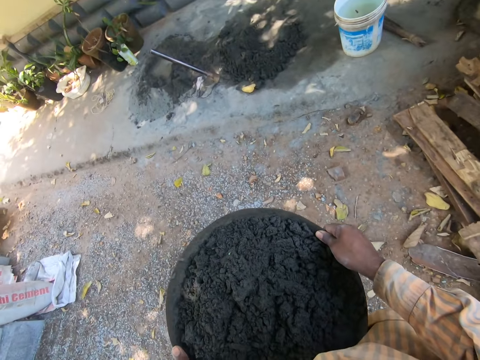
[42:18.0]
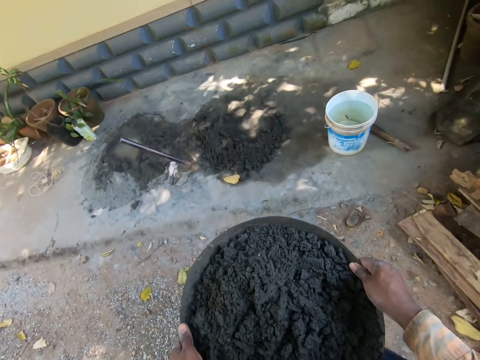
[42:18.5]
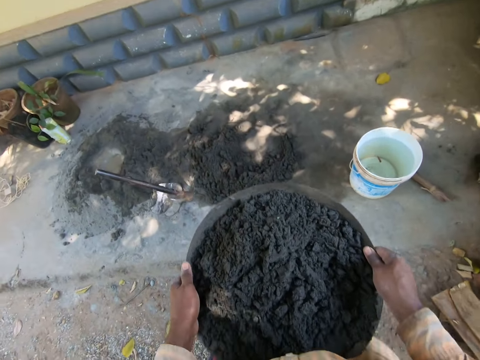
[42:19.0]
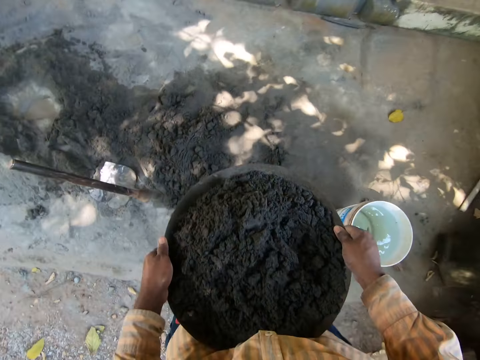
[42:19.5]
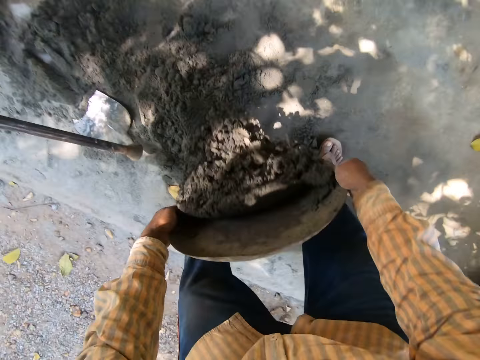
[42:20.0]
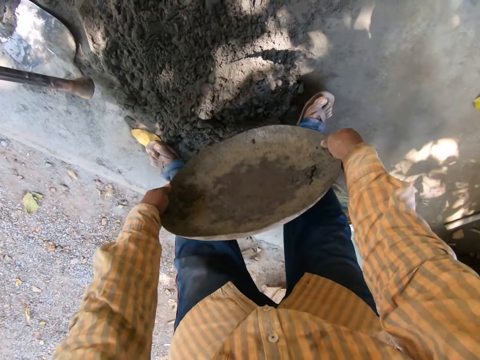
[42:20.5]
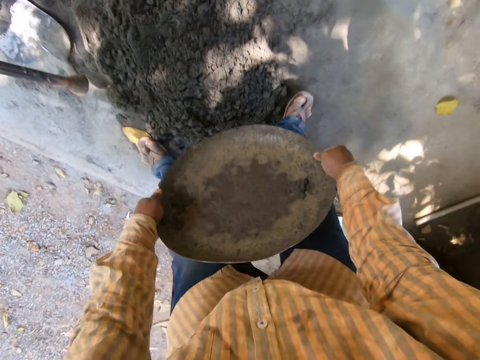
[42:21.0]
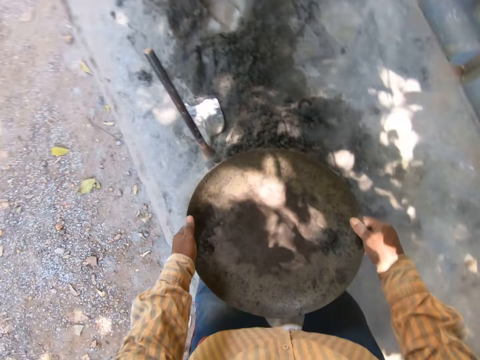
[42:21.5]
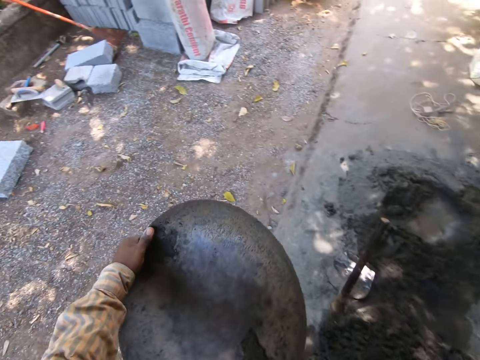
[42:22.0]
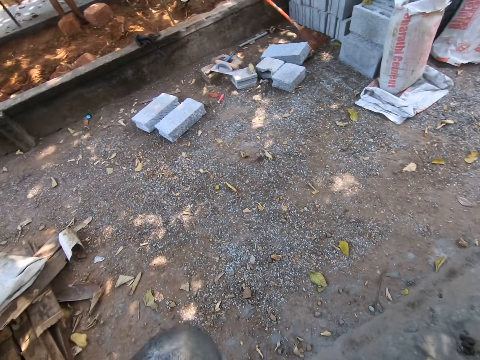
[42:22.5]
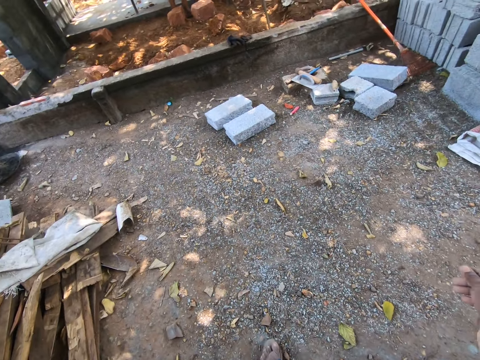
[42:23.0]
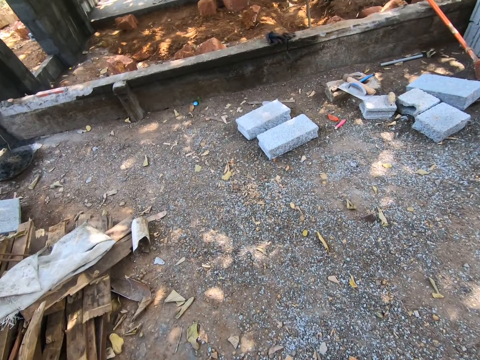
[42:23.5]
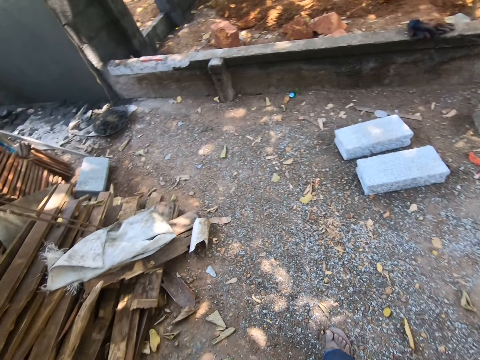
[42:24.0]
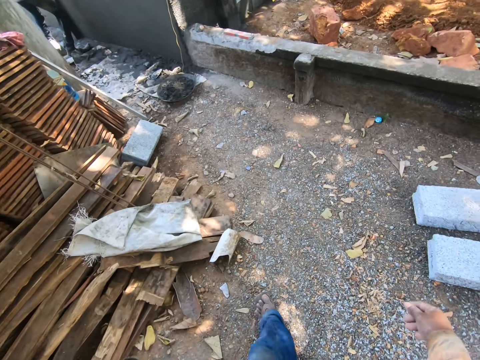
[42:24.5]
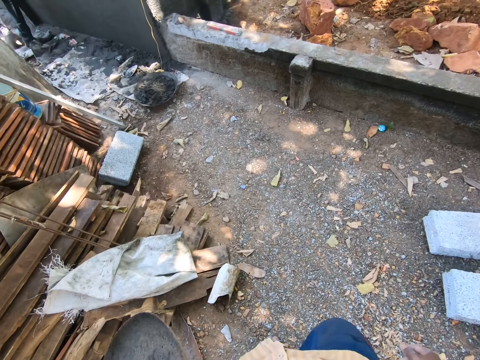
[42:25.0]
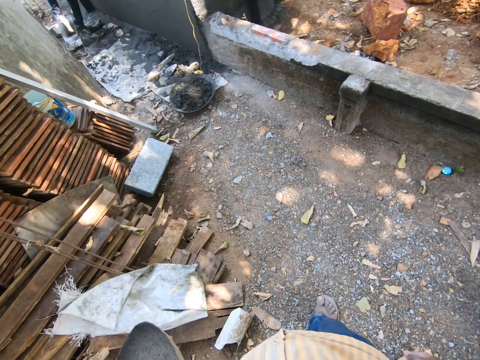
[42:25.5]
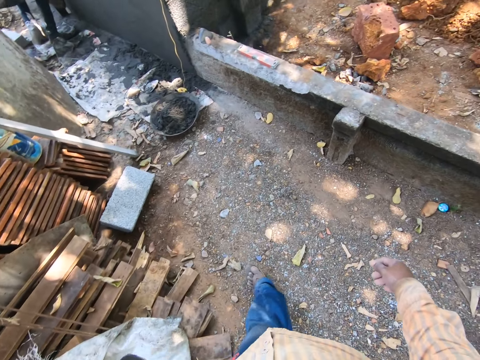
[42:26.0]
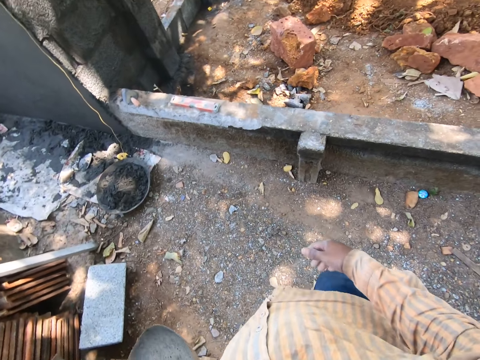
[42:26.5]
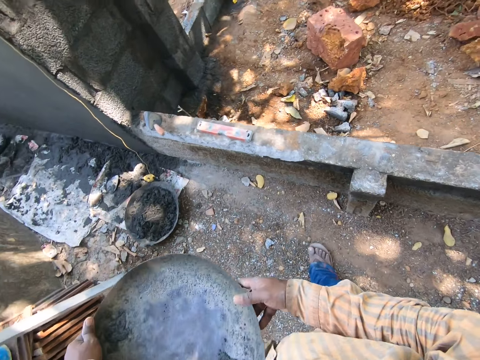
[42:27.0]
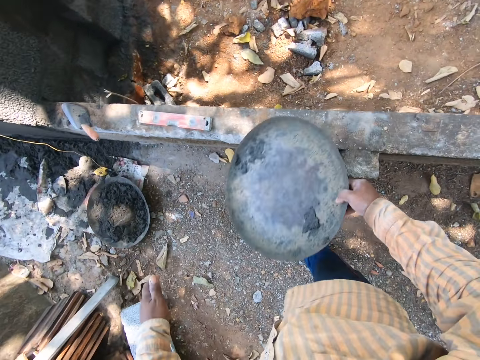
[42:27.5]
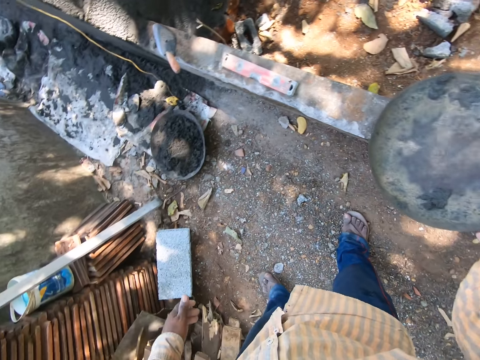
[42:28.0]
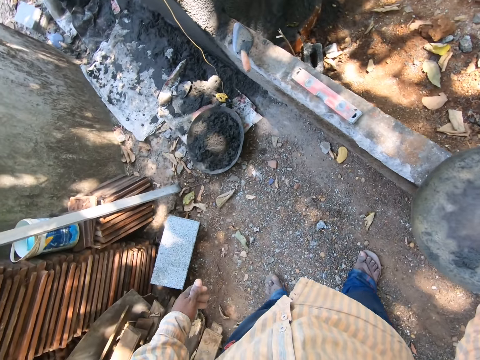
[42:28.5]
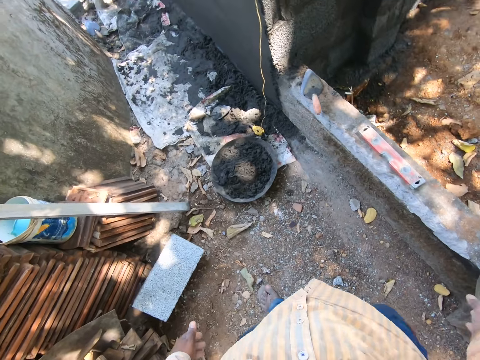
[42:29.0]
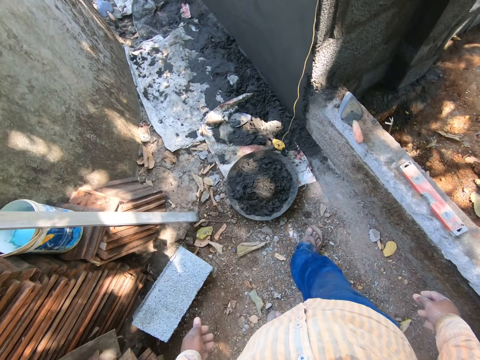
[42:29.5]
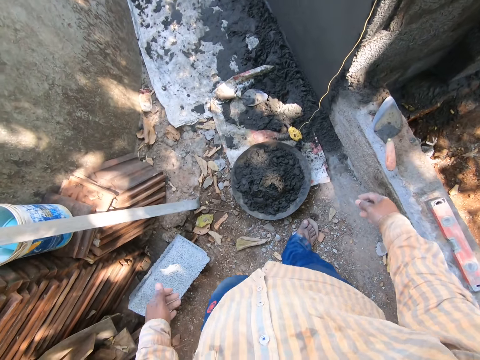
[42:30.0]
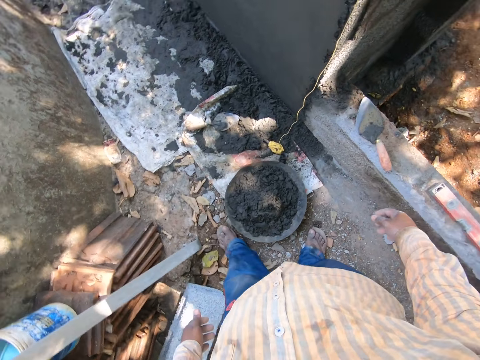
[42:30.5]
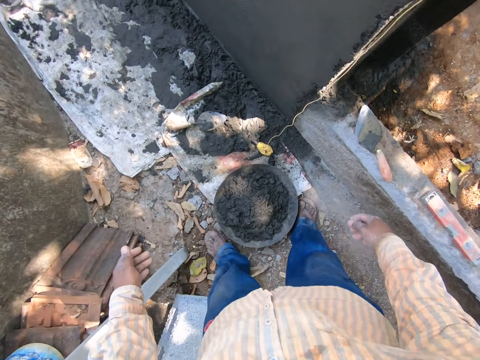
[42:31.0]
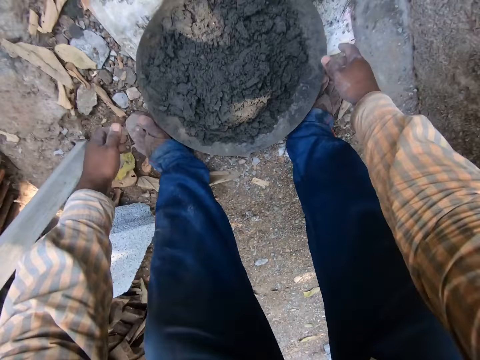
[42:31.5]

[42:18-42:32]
The camera wearer pours mortar from the head pan or tray on the ground with both hands. He shakes the tray. He turns to the left and walks forward. He holds the tray with his right hand. He drops the head pan on the wall with his right hand. He walks forward.

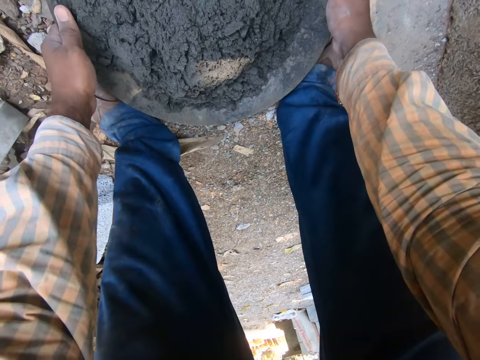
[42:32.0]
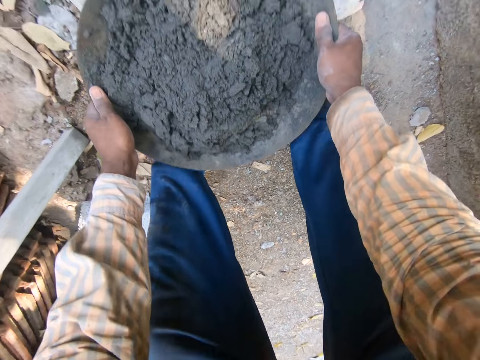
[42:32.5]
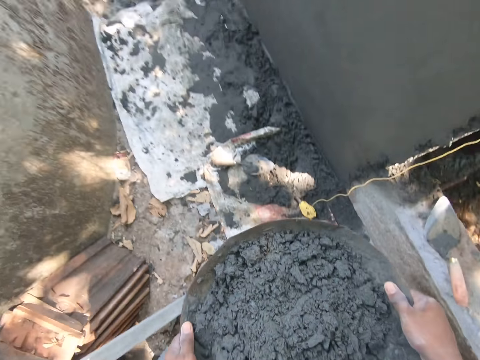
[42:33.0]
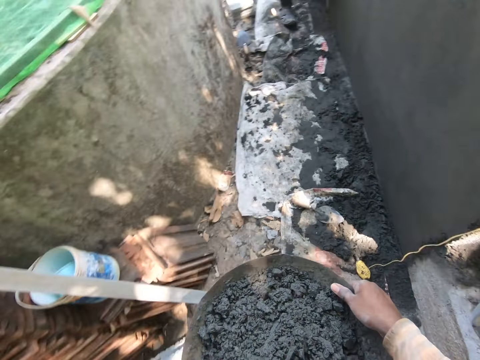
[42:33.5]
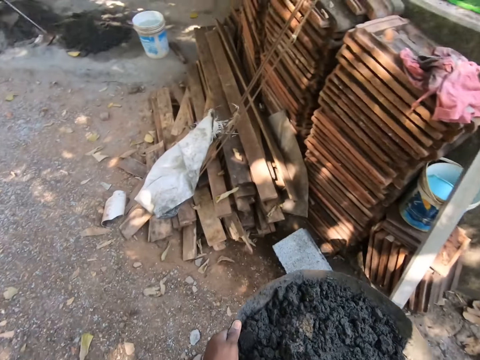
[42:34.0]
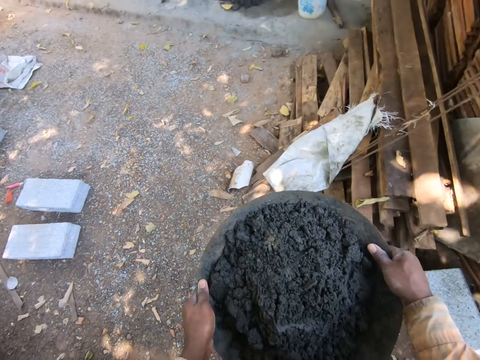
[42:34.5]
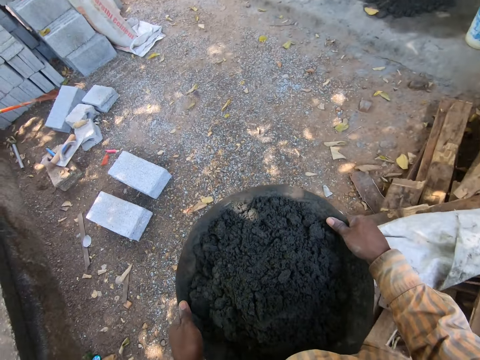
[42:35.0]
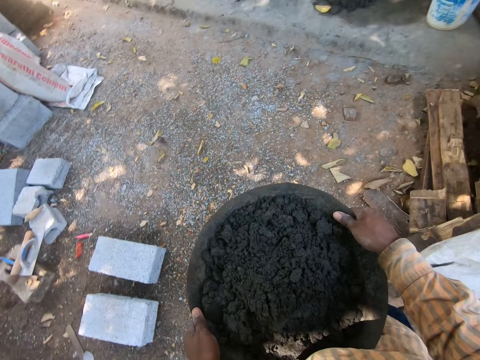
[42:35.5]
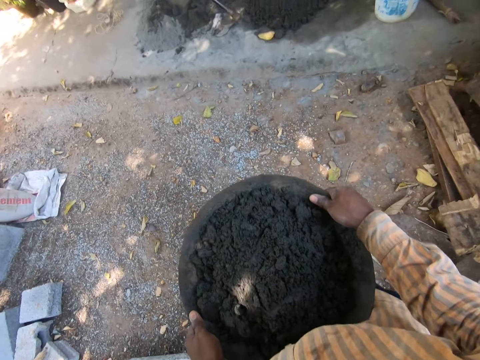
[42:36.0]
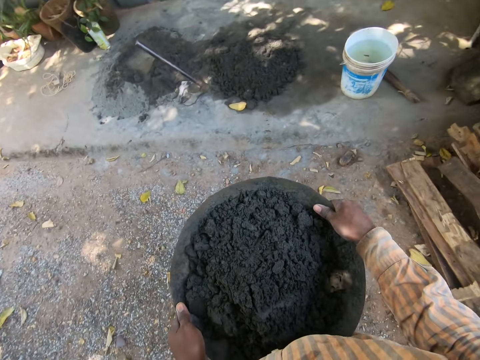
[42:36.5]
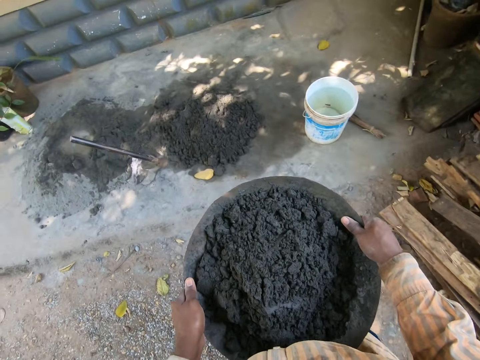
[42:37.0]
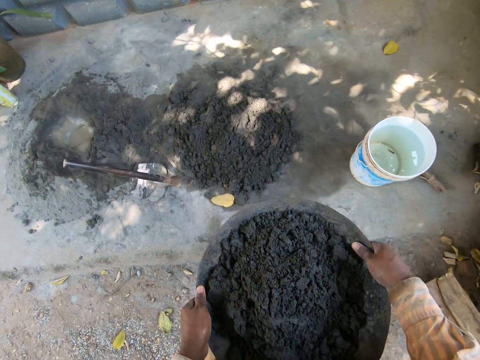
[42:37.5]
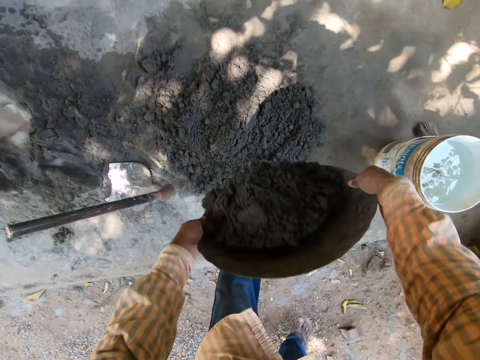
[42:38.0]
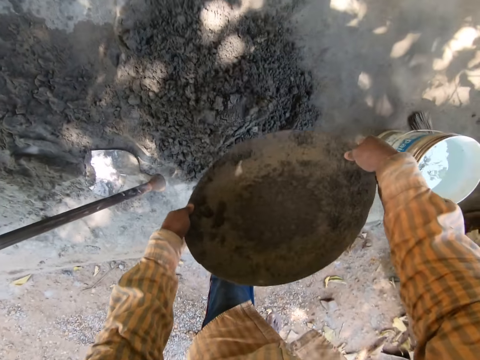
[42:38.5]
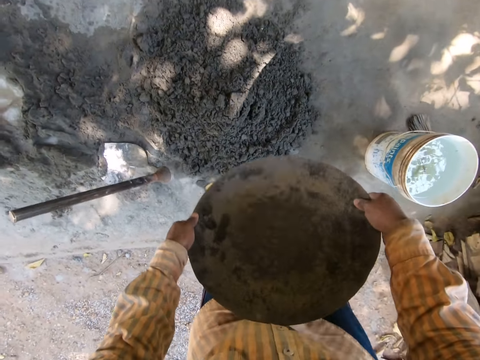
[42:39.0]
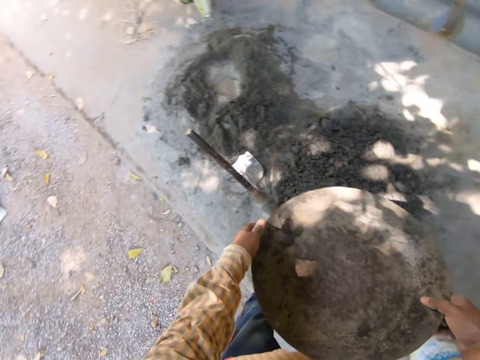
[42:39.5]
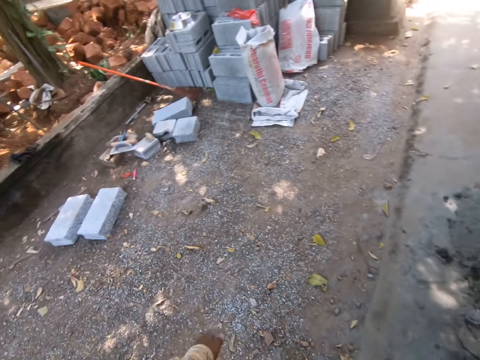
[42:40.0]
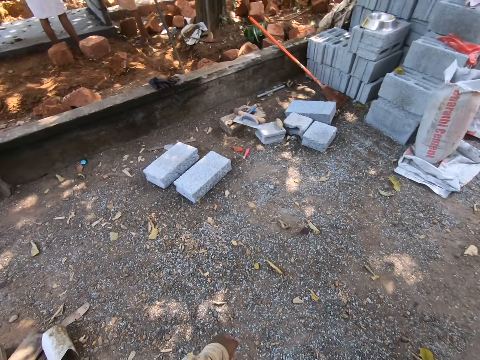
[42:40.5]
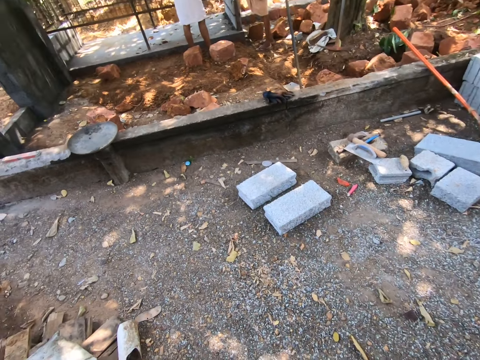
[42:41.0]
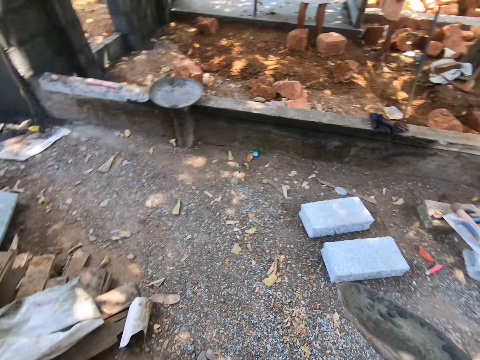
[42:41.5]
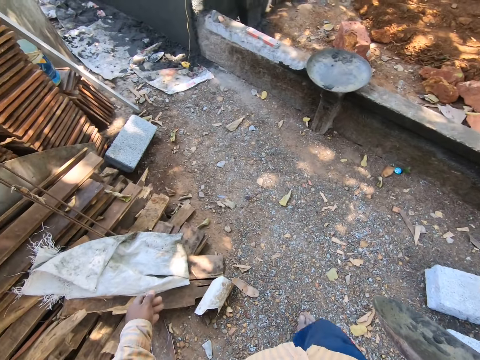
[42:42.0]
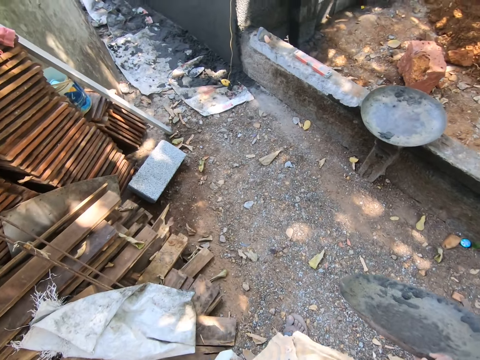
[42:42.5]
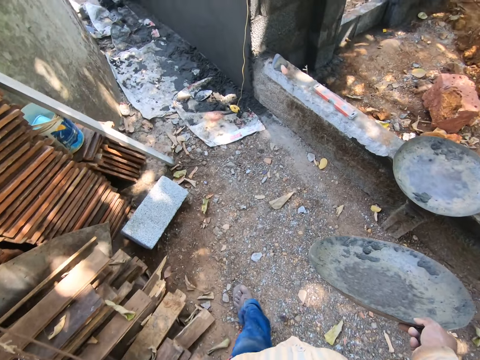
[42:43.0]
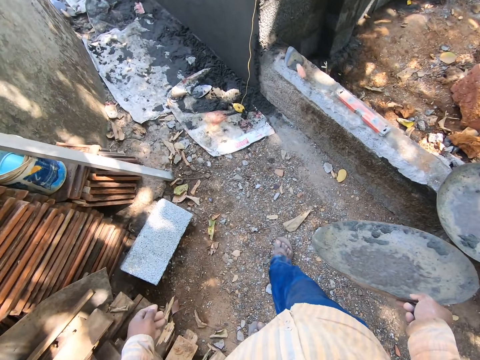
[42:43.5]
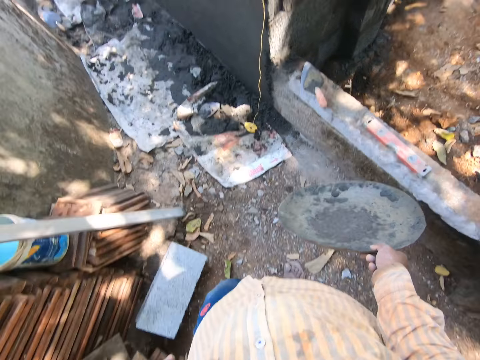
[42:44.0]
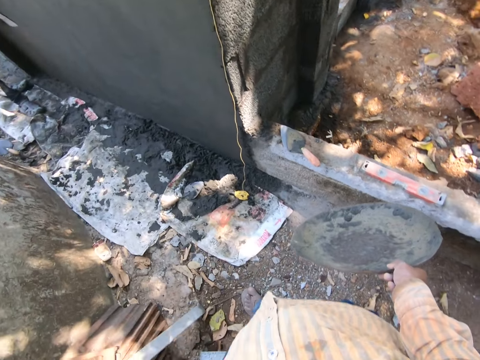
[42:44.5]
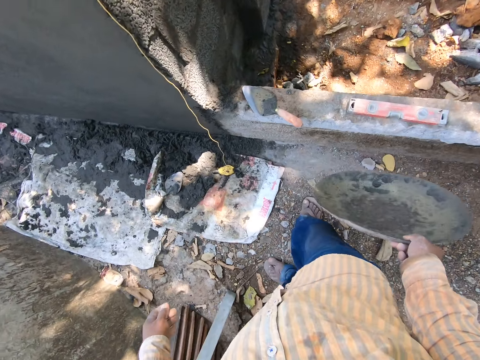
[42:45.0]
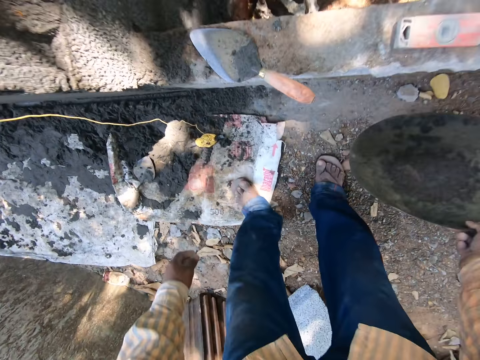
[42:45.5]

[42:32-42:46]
The camera wearer picks up the head pan or tray of plaster from the ground with both hands. He turns to the left and walks forward. He pours mortar from the head pan on the ground with both hands. He shakes the tray. He turns to the left and walks forward.
